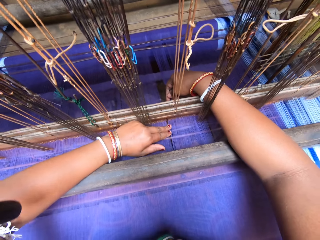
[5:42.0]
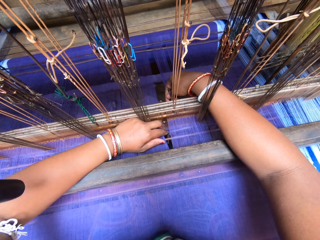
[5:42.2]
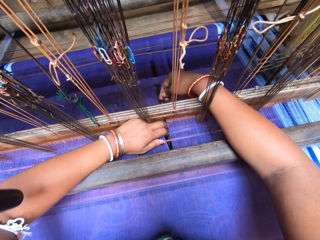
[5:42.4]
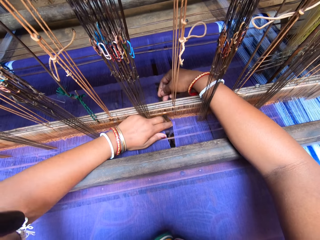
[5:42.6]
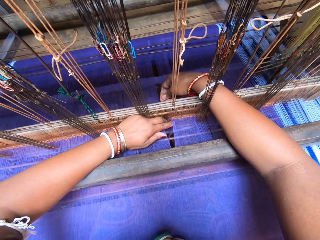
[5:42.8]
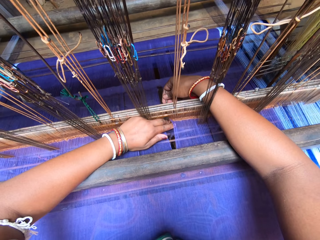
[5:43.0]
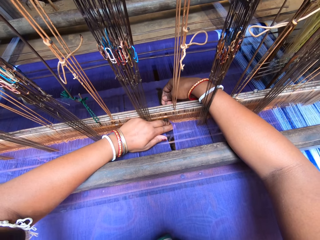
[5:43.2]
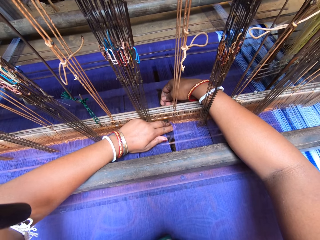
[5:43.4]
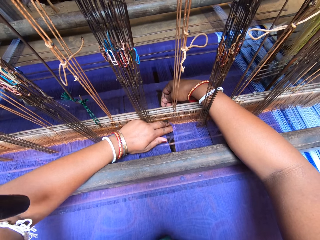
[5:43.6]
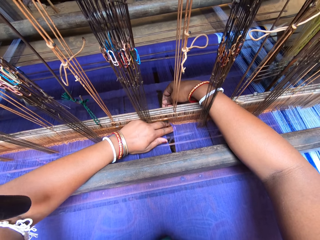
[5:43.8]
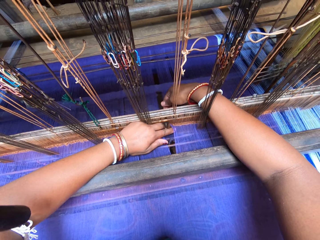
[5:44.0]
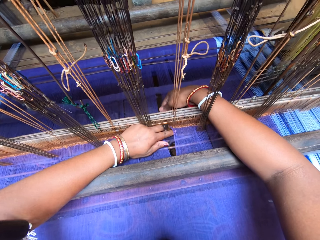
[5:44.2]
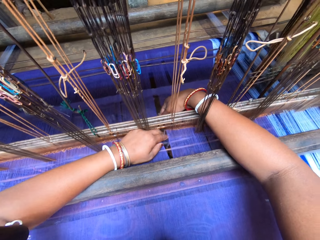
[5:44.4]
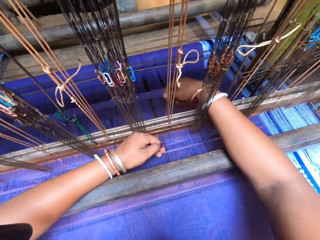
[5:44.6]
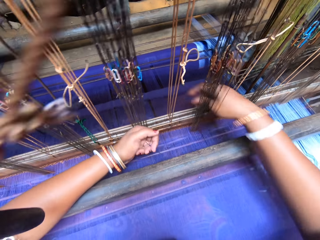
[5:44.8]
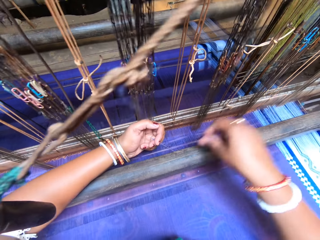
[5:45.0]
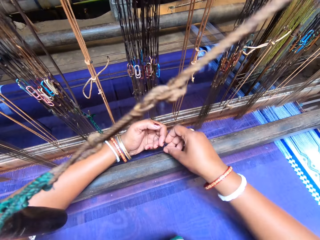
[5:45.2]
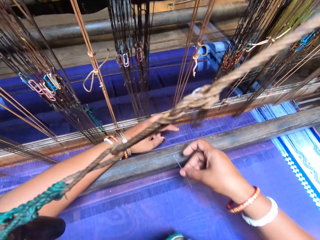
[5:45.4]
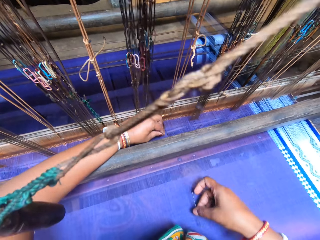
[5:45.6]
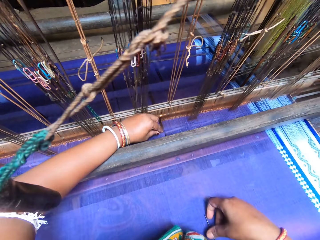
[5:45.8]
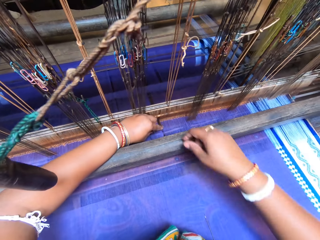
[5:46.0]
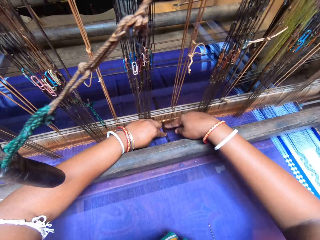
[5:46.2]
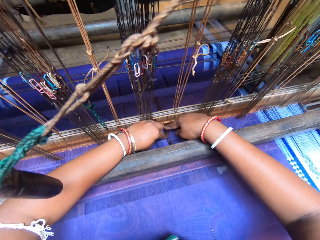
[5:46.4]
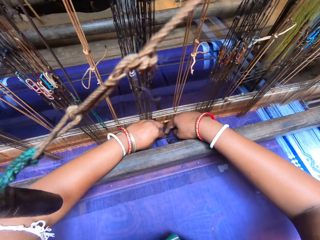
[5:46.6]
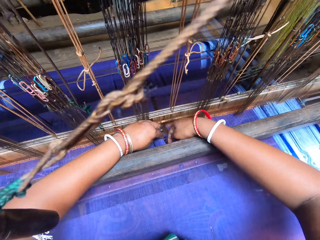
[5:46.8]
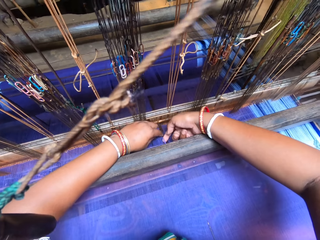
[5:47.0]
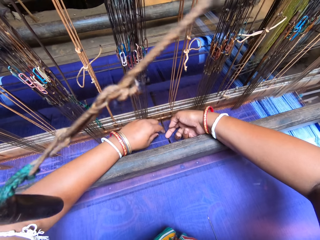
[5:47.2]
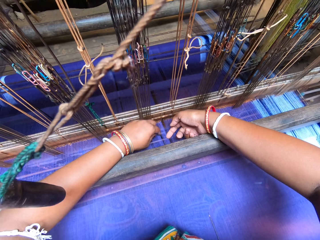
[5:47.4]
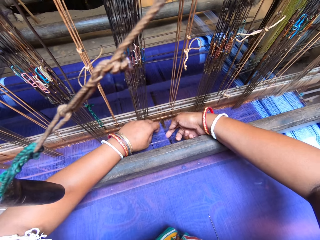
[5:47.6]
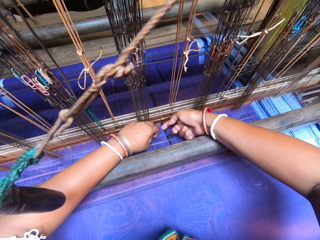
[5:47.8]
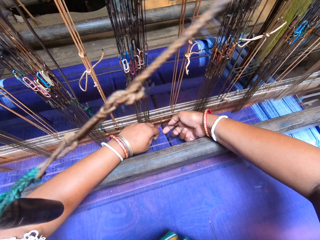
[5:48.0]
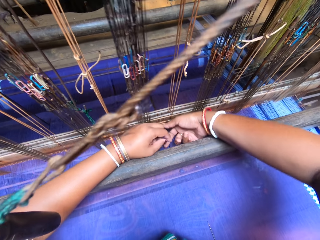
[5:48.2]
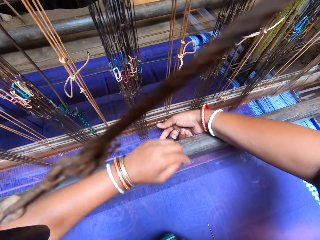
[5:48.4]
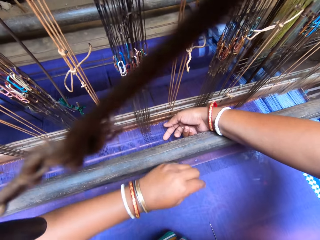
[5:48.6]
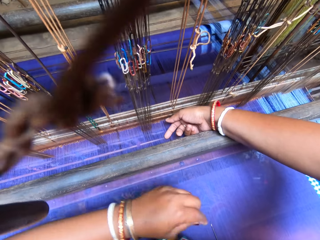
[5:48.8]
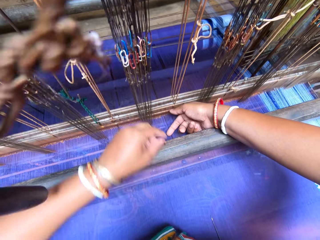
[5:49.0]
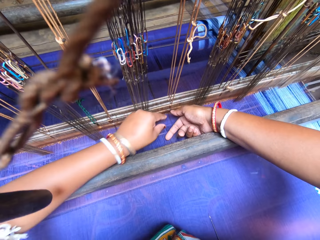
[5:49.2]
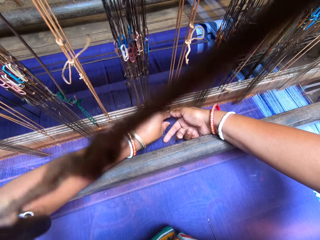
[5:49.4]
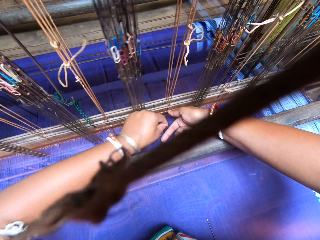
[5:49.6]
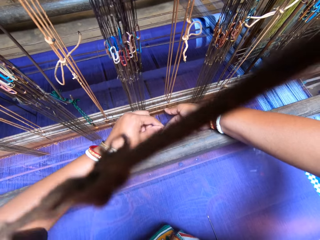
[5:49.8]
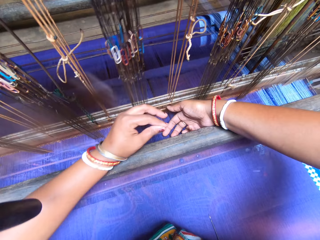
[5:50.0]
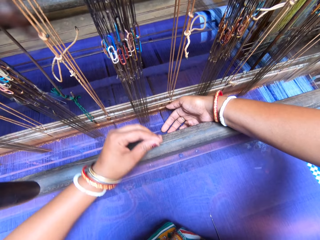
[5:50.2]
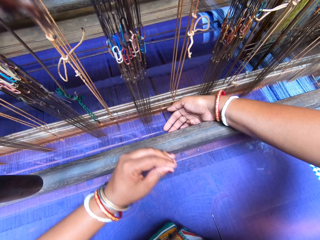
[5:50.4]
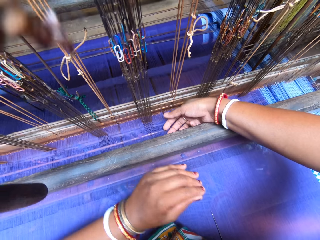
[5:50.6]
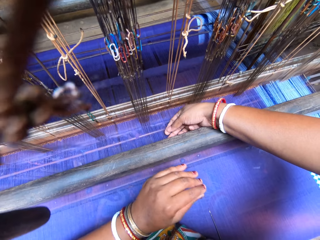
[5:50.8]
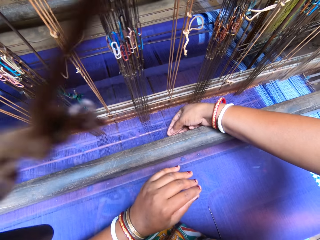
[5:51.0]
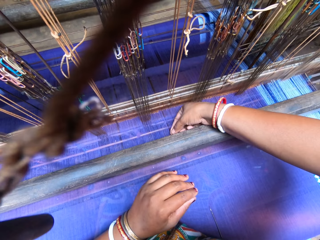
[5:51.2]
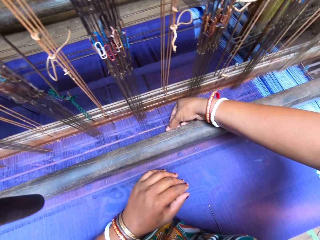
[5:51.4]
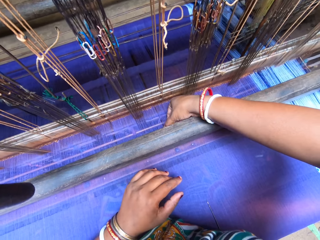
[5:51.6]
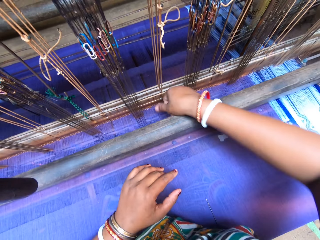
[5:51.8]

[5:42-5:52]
The camera wearer passes the pin through the fabric with her right hand. She takes the pin from the fabric with her left hand. She transfers the pin from her left hand to her right hand. She places the pin in her right hand on the fabric. She adjusts the thread in the fabric with both hands.

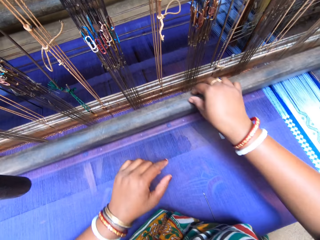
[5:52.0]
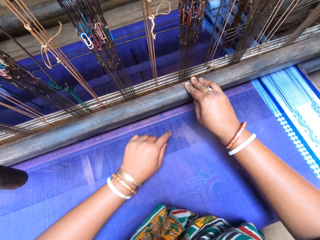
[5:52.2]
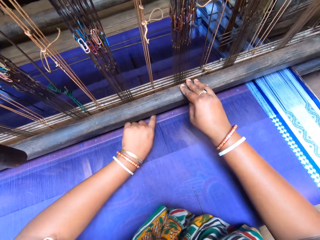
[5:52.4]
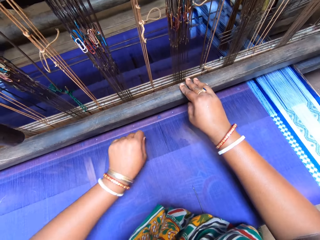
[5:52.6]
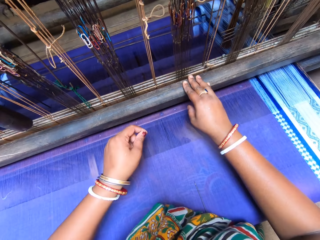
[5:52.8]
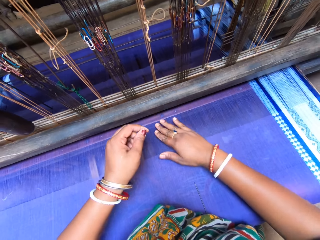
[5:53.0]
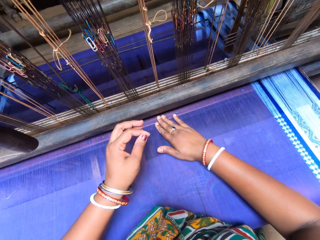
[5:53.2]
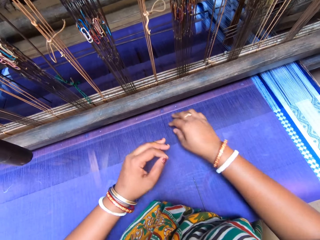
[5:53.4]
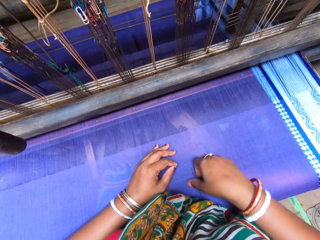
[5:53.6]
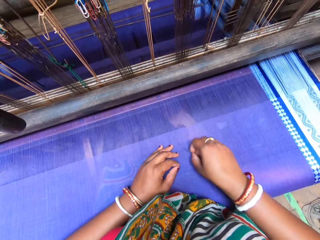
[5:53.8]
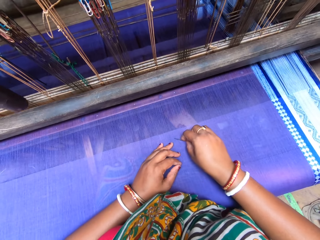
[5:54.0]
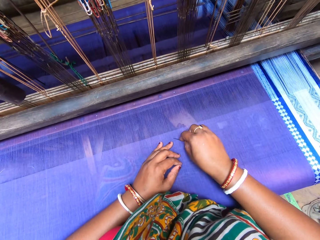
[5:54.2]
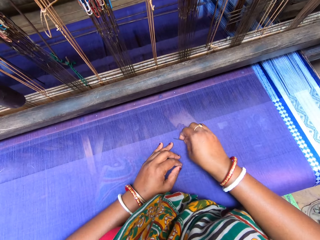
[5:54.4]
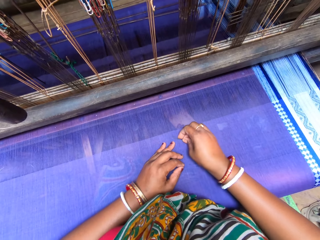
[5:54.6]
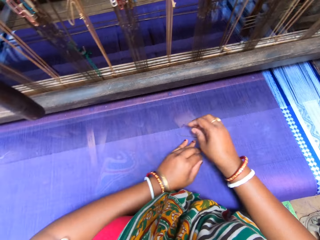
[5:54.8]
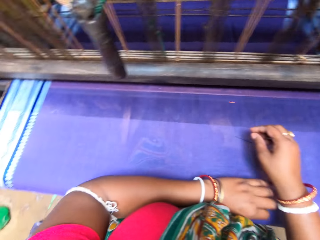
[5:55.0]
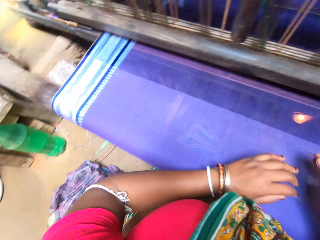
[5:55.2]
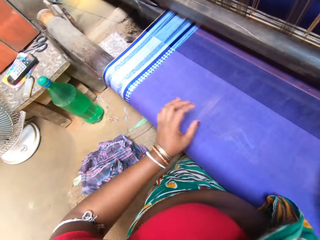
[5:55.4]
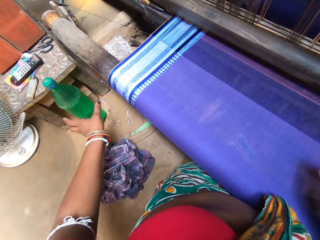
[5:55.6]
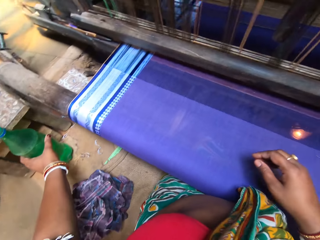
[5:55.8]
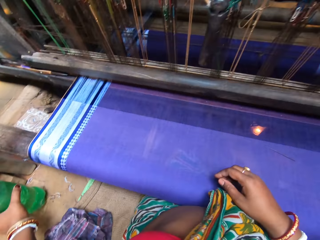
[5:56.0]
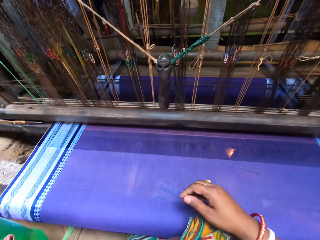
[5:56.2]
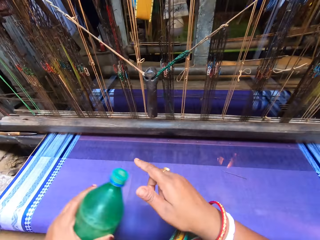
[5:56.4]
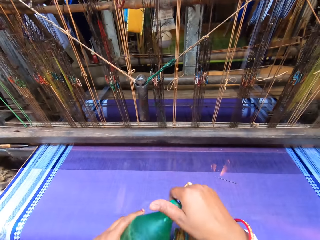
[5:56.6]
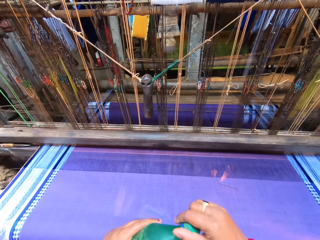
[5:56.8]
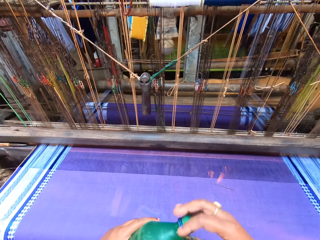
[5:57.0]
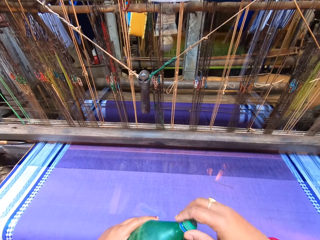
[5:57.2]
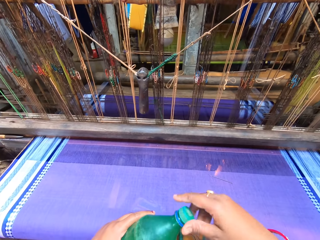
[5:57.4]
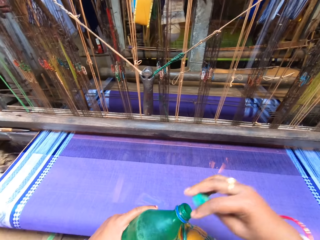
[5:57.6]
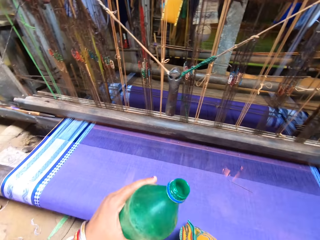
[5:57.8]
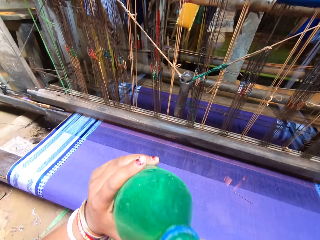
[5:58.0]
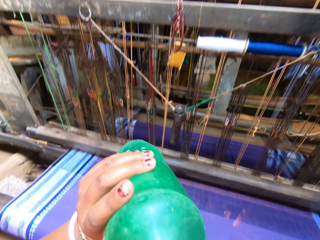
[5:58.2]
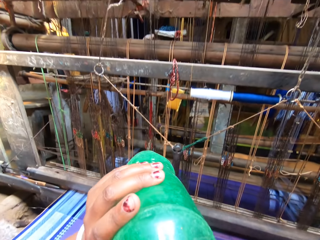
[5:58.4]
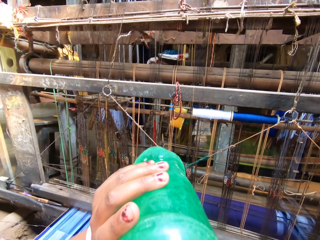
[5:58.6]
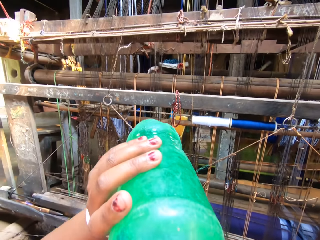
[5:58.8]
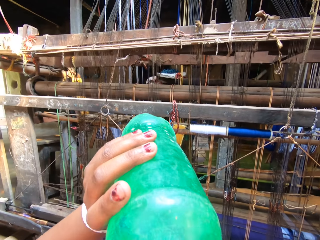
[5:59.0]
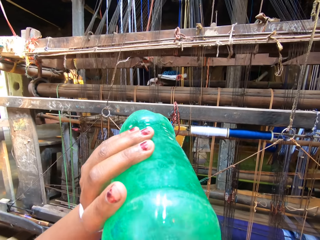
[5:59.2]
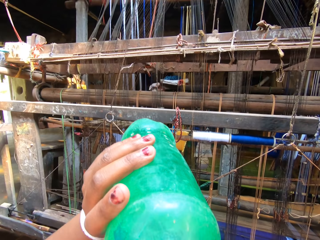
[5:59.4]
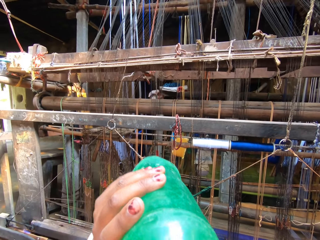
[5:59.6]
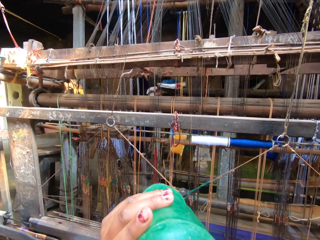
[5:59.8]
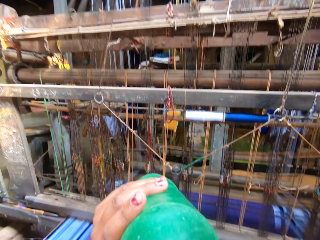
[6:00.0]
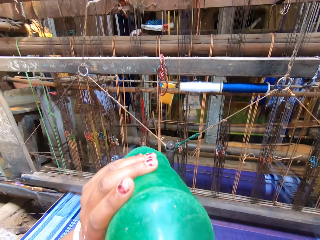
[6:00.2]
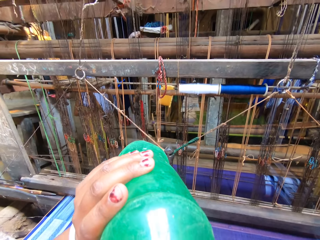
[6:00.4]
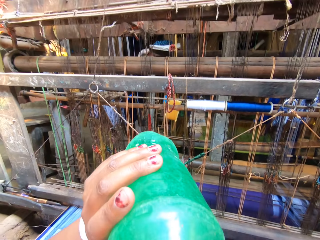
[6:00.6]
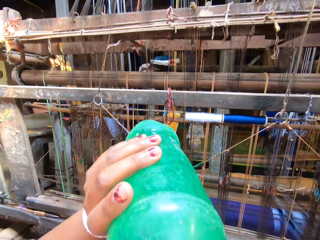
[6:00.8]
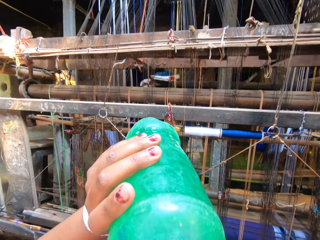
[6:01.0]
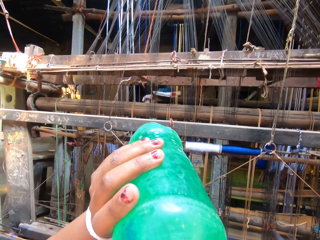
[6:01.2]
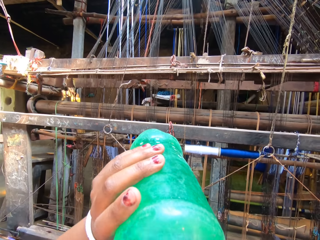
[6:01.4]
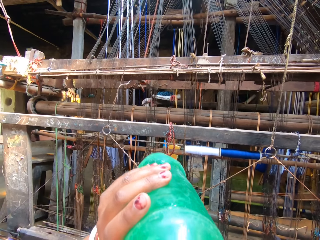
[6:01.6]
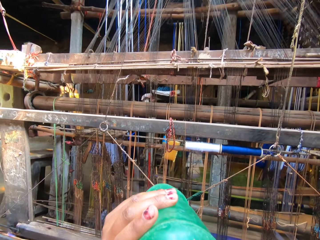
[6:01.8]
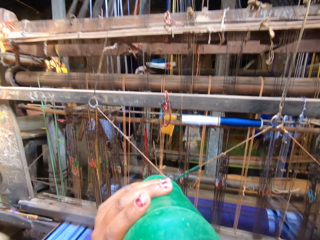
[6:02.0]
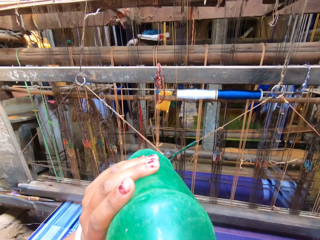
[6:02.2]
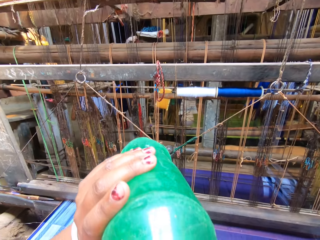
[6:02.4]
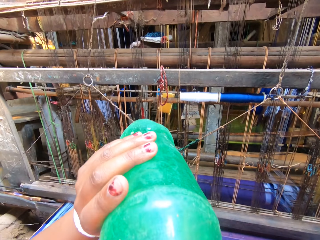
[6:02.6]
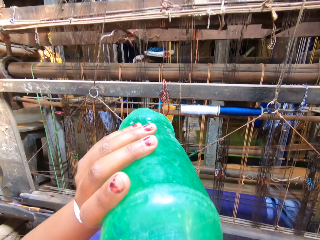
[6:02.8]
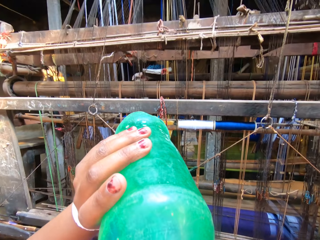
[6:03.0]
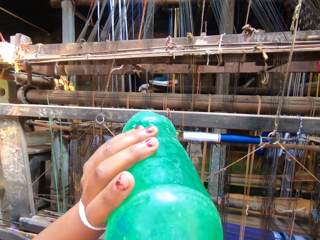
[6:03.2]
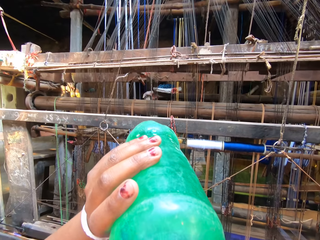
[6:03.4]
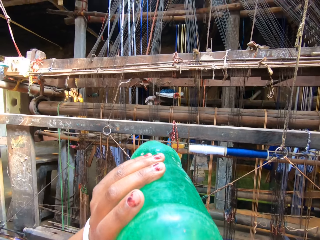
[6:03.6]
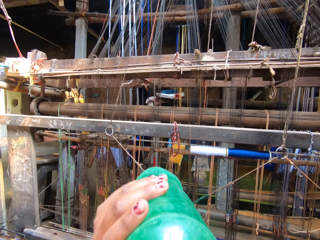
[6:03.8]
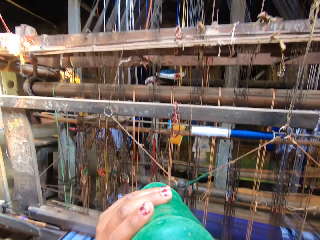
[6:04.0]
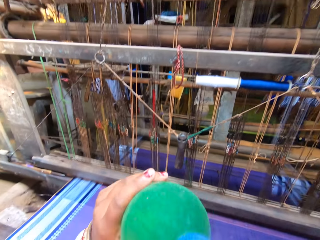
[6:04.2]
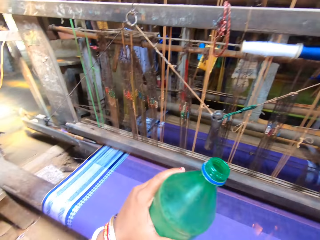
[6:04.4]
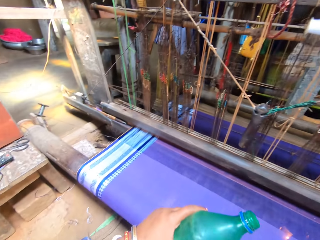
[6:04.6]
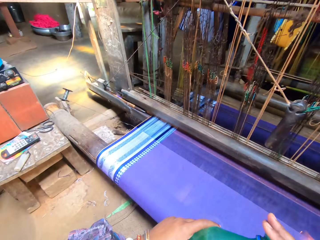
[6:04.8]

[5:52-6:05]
The camera wearer picks up the thread from the fabric with her left hand. She picks up the pin from the fabric with her right hand. She pins the thread on the fabric with the pin in her right hand. She picks up a bottle of drink from the floor with her left hand. She removes a lid from the bottle of drink with her right hand. She drinks from the bottle of drink in her left hand.
